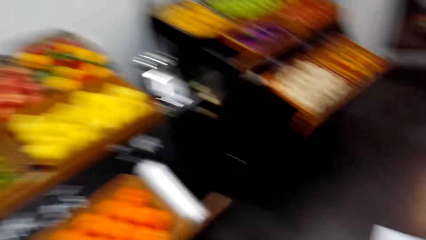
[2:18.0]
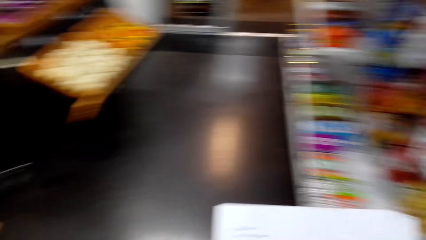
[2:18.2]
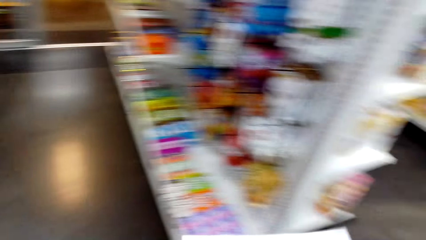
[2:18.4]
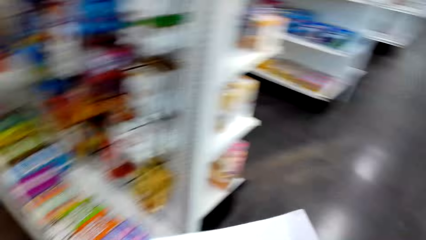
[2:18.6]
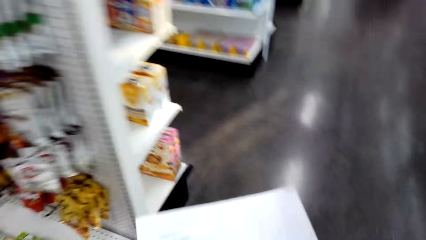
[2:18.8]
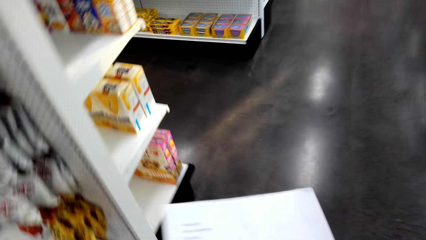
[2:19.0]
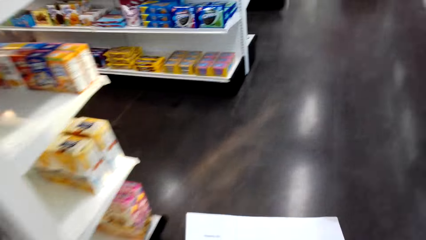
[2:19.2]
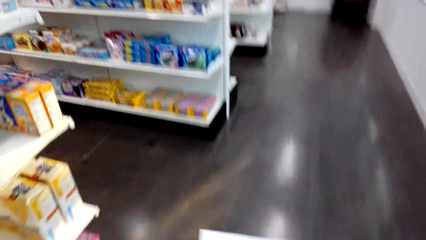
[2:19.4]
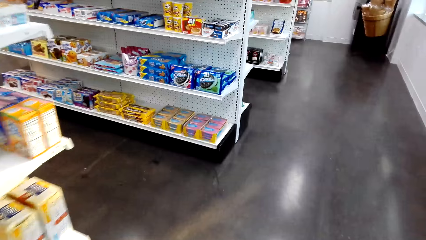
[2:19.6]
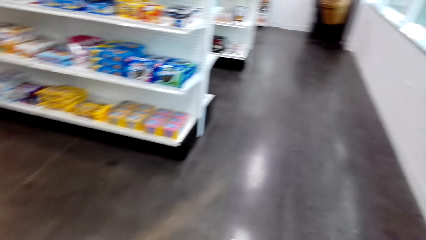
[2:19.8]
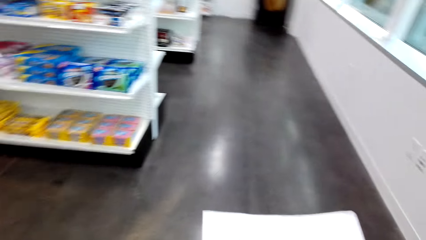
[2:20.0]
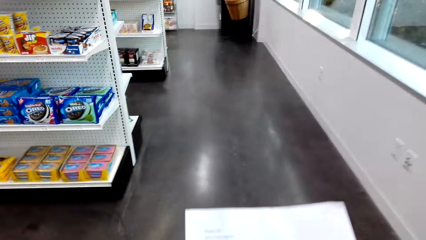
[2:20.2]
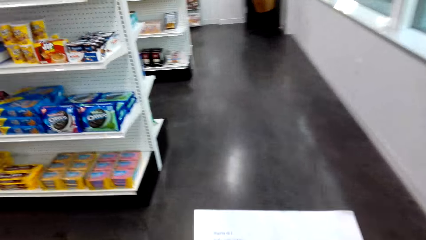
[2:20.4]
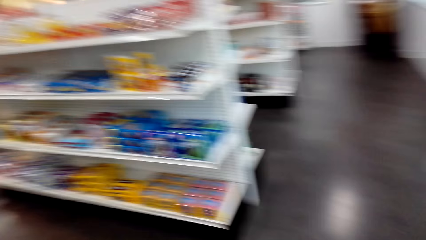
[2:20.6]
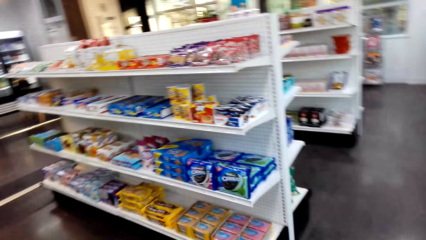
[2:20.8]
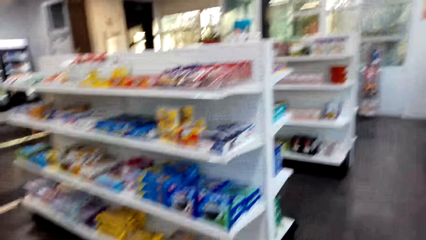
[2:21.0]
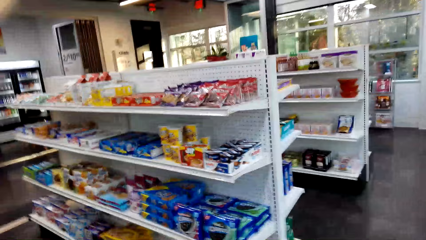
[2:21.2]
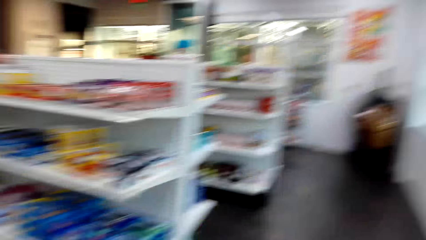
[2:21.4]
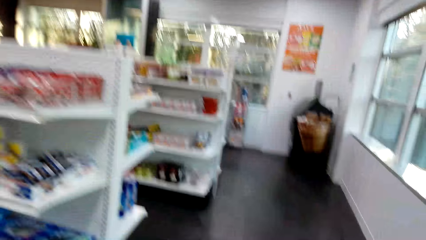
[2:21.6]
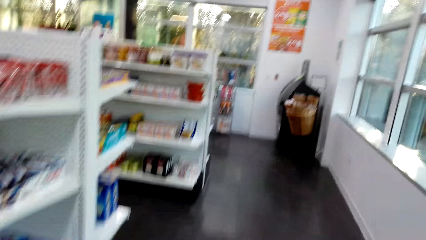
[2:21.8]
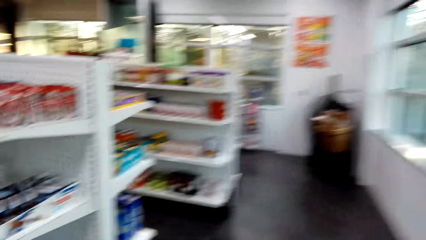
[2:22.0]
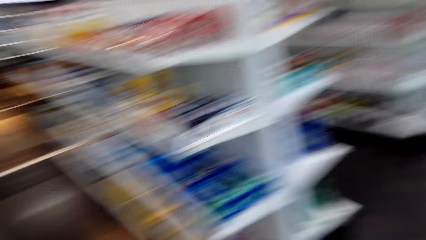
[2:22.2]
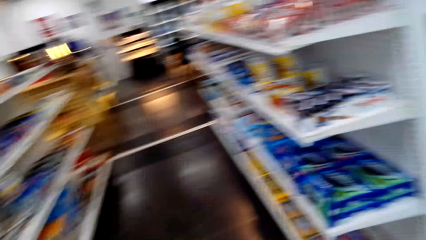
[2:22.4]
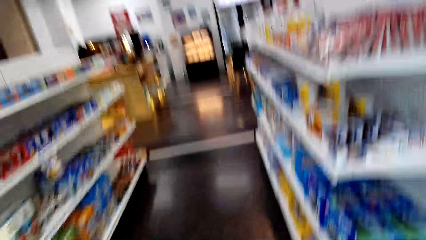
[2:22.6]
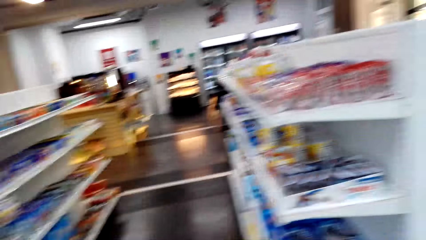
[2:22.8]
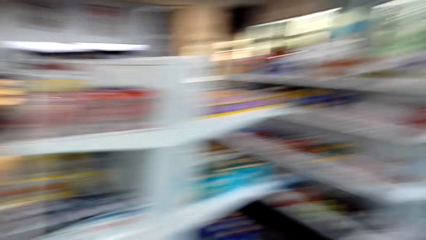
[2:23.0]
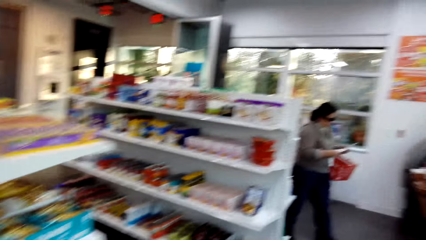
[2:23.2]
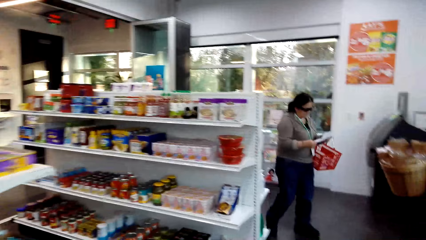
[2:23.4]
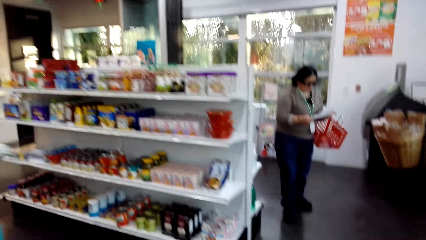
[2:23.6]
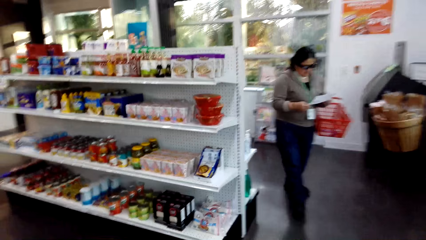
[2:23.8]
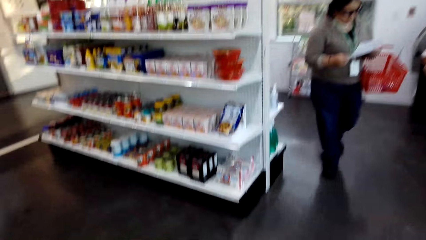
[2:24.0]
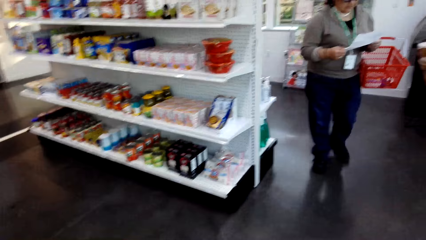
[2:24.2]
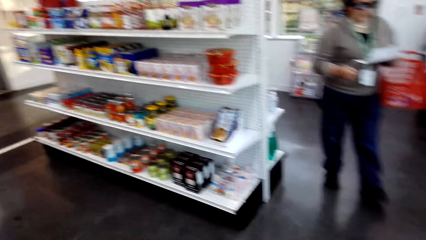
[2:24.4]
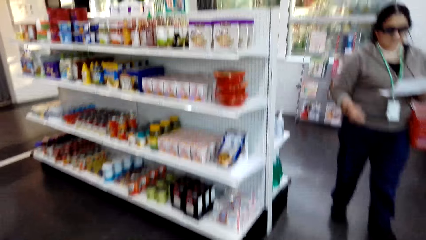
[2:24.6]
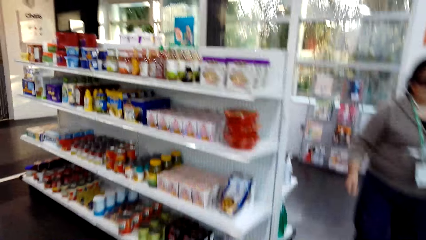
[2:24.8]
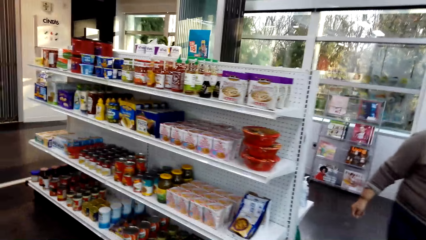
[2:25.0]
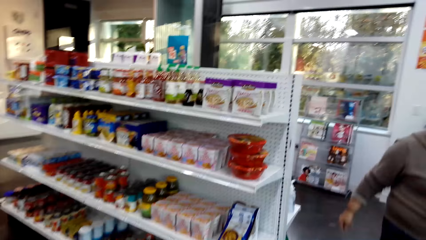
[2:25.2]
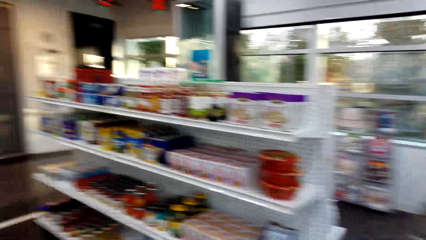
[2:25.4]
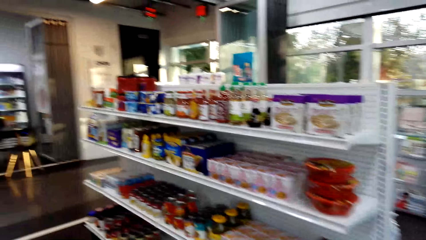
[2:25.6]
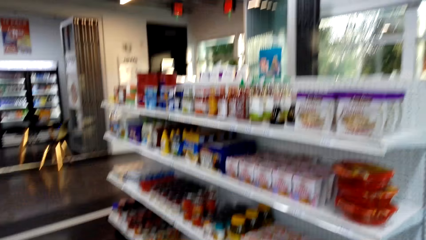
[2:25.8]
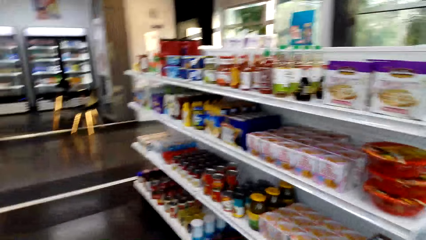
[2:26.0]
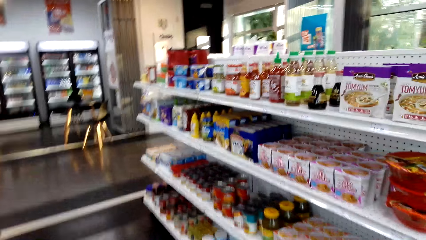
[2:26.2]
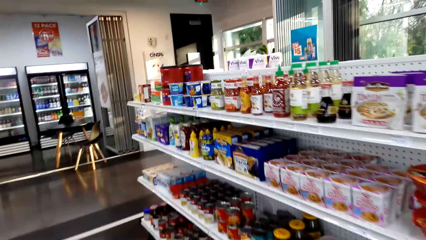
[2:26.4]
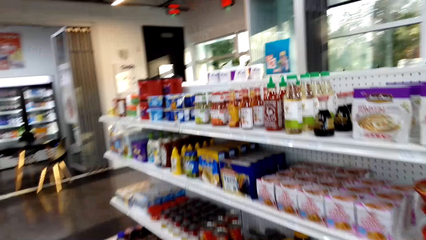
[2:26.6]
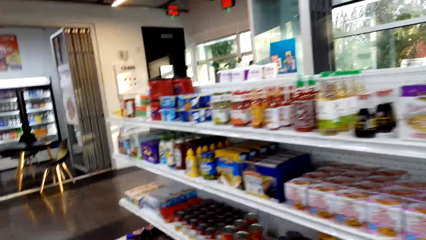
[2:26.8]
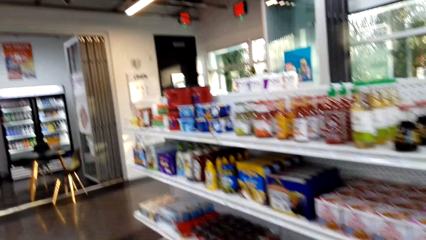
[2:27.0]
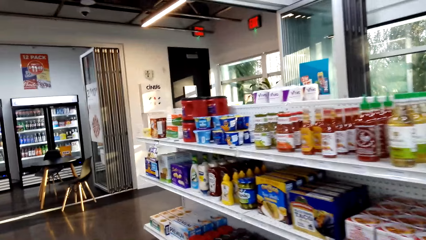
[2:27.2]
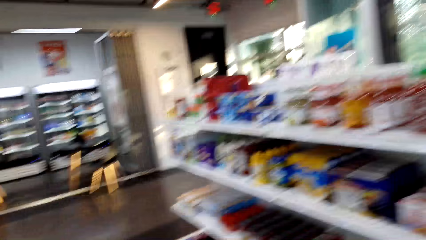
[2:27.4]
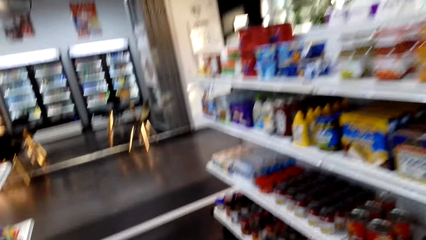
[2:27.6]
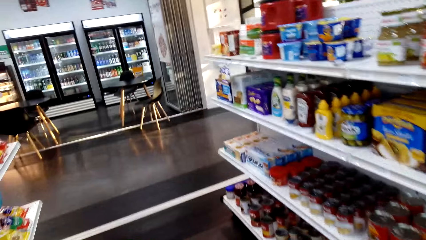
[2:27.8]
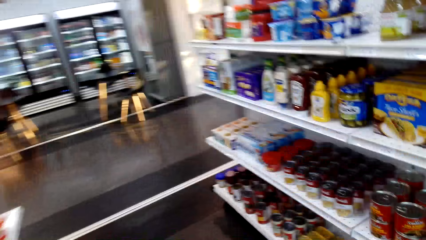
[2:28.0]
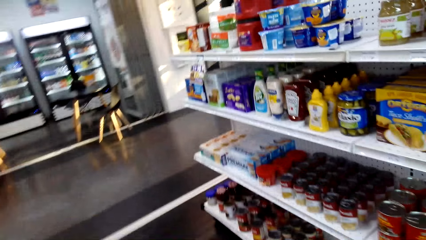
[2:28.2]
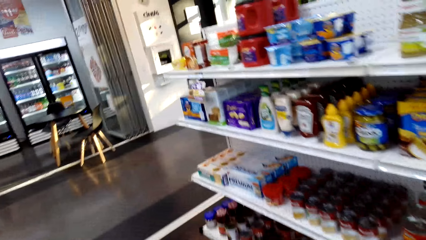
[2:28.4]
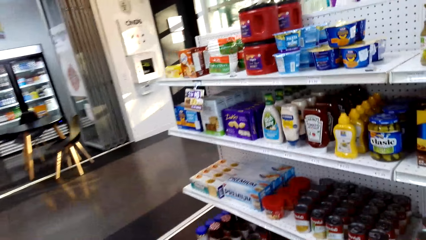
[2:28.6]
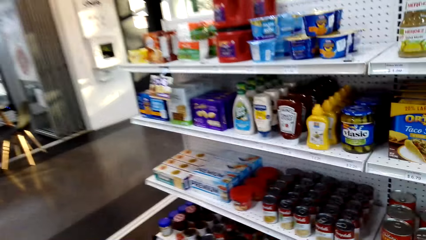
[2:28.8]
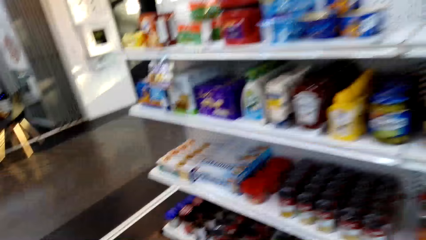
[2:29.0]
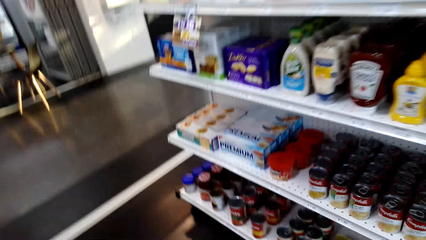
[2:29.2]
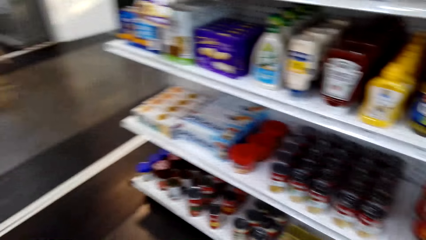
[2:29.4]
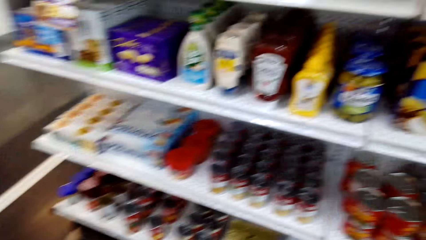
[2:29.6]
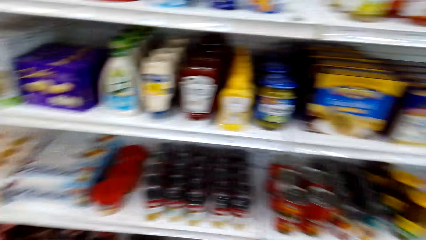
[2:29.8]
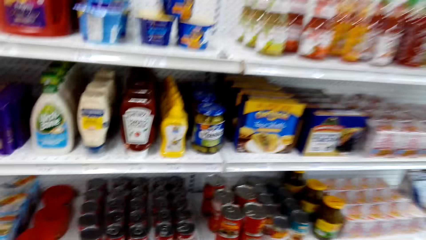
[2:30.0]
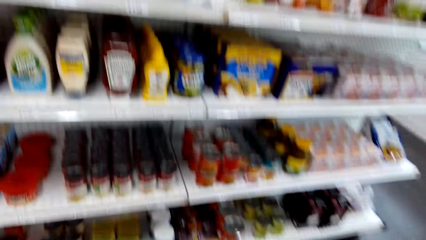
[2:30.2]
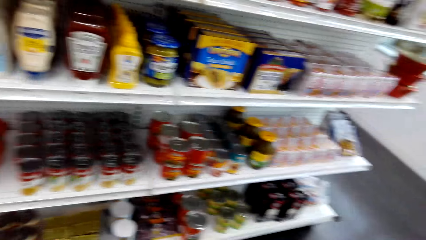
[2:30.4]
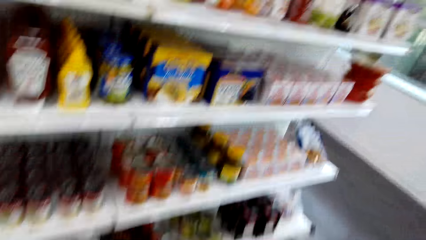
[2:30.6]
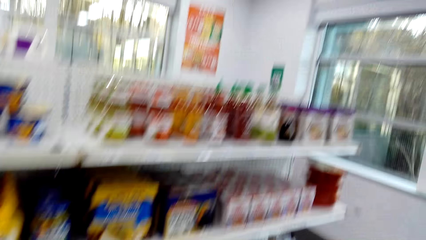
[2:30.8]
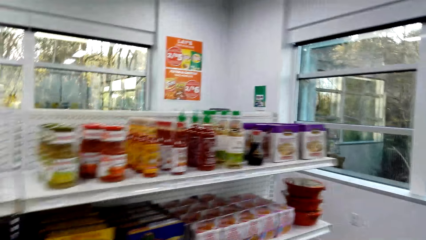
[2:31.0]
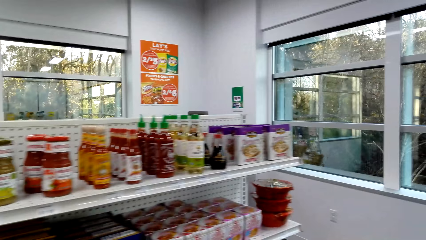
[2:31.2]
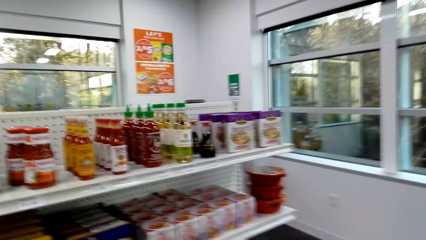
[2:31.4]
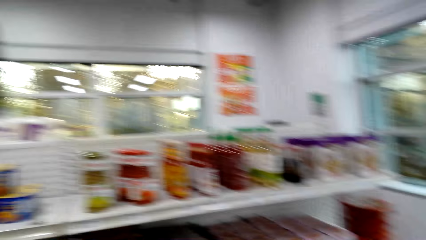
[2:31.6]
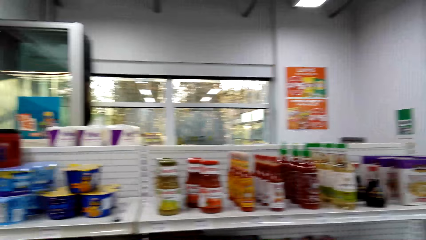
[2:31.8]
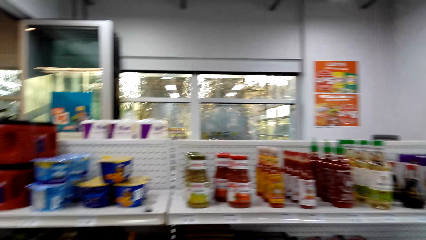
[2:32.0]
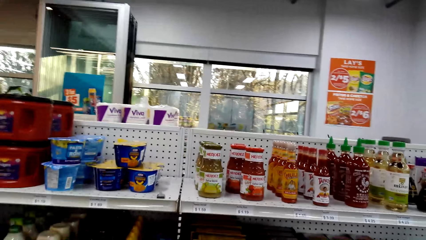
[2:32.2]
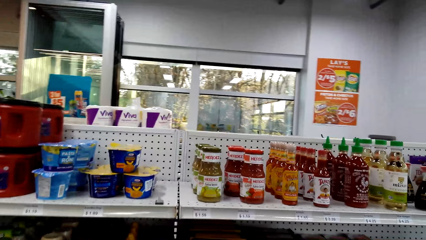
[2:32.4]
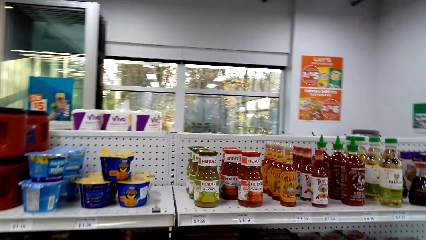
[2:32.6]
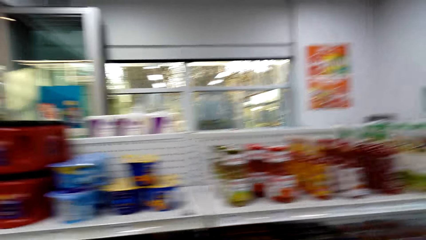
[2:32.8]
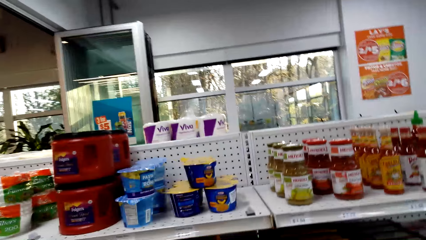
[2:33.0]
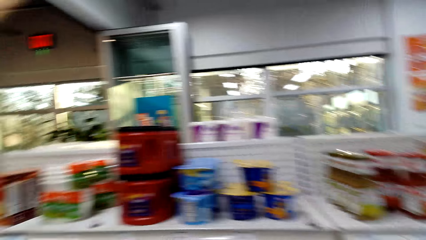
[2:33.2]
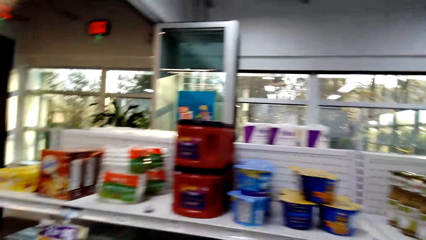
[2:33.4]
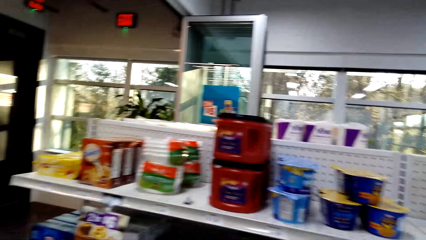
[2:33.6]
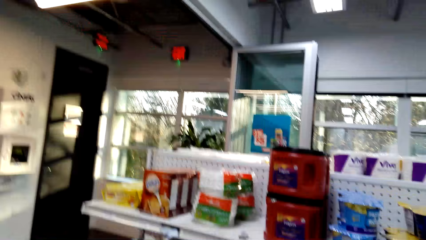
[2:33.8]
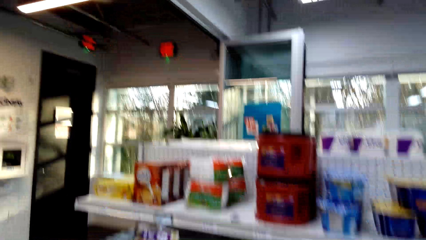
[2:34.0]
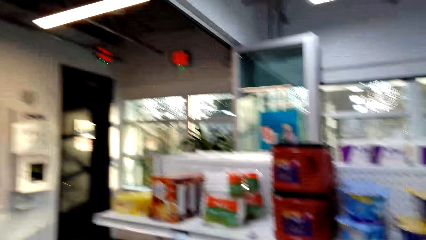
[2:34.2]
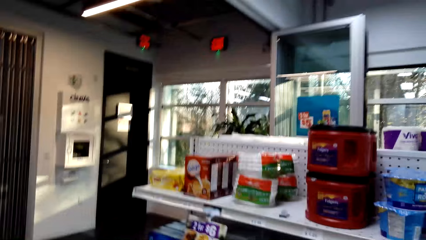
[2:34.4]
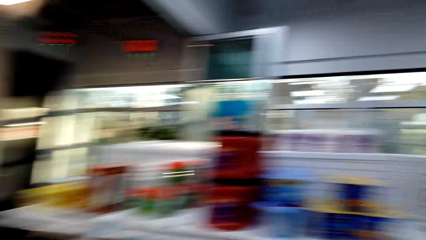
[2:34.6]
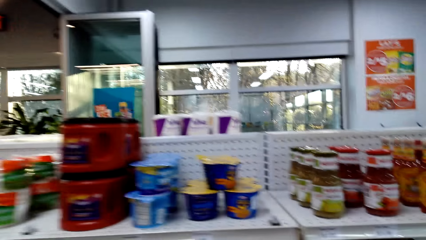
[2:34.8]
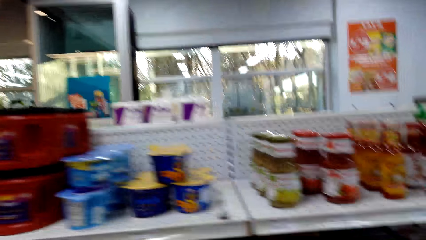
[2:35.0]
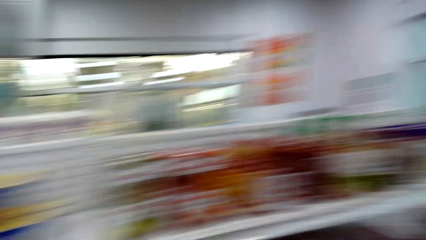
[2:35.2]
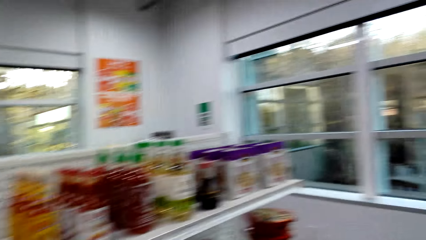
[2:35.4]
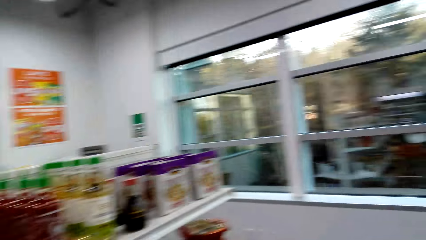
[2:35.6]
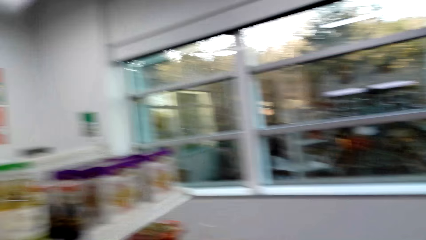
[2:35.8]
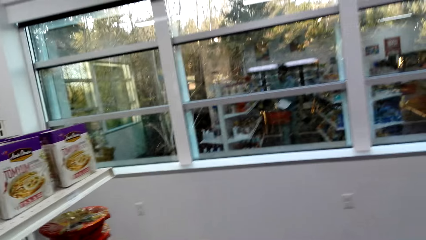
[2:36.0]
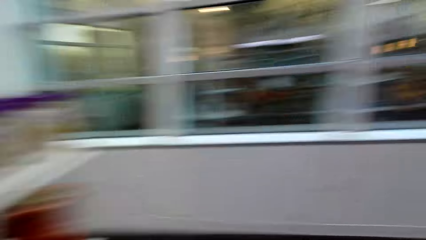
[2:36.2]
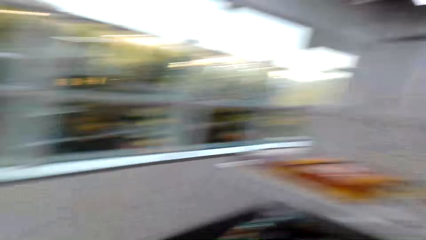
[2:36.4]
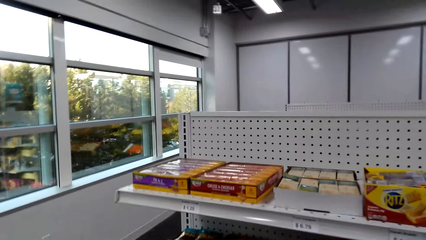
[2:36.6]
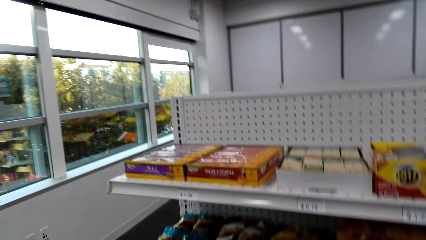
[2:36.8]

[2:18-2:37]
The camera wearer walks around the supermarket. They look at items in the shelves.
